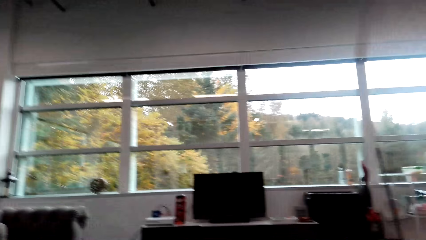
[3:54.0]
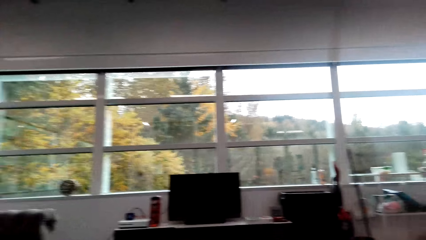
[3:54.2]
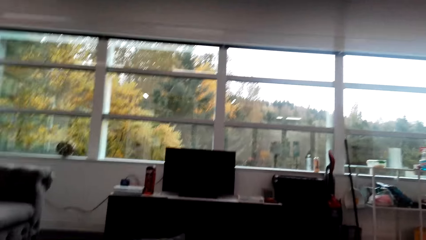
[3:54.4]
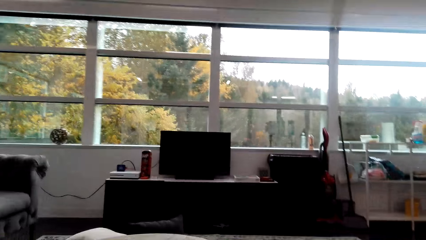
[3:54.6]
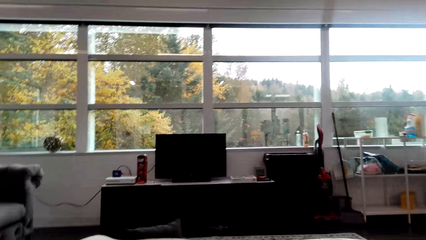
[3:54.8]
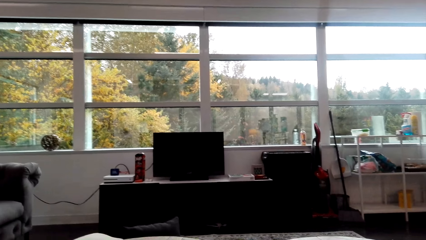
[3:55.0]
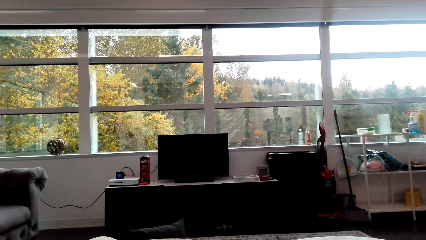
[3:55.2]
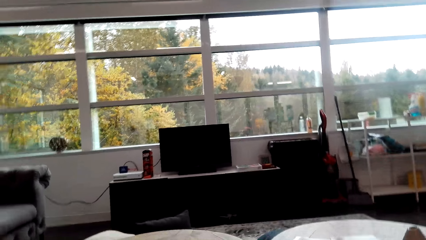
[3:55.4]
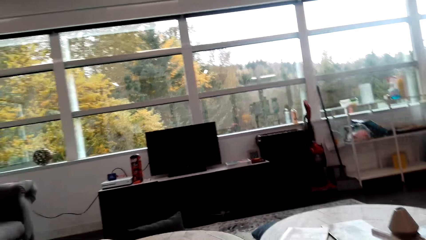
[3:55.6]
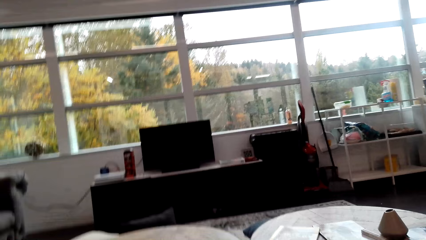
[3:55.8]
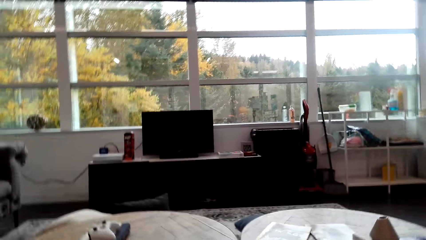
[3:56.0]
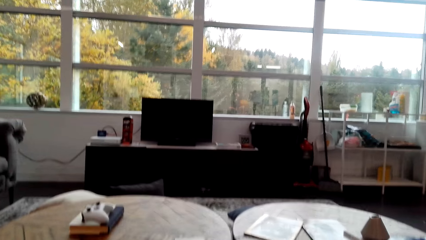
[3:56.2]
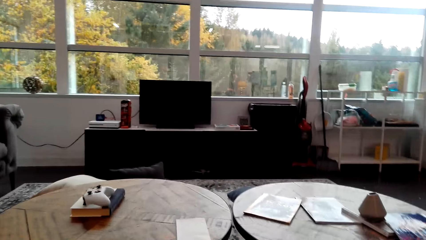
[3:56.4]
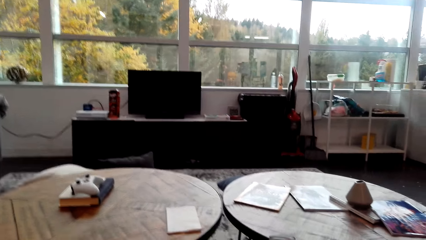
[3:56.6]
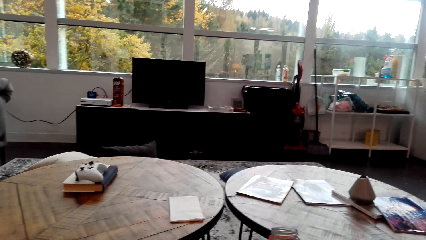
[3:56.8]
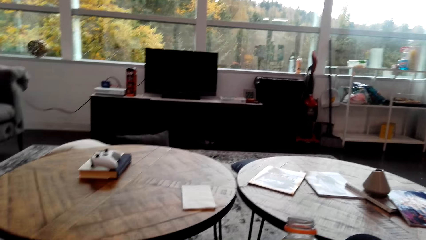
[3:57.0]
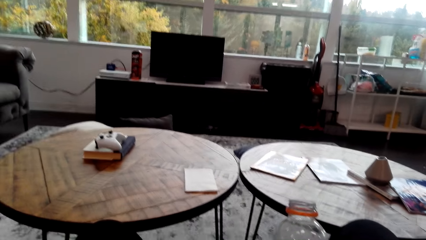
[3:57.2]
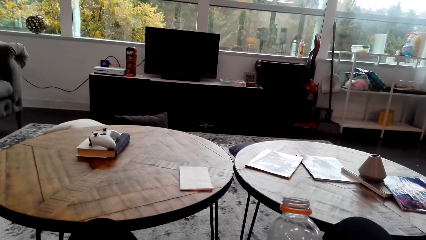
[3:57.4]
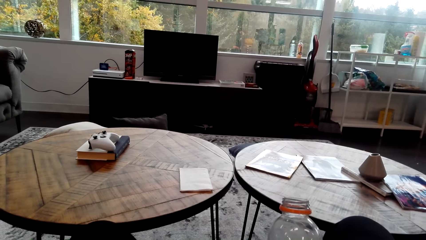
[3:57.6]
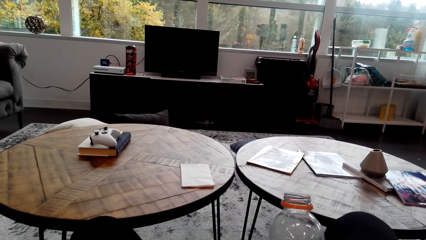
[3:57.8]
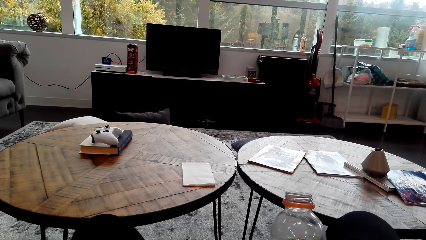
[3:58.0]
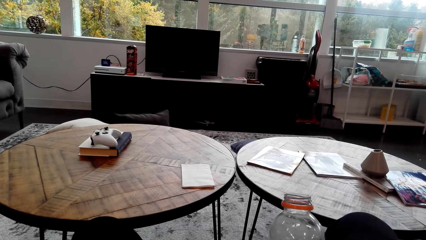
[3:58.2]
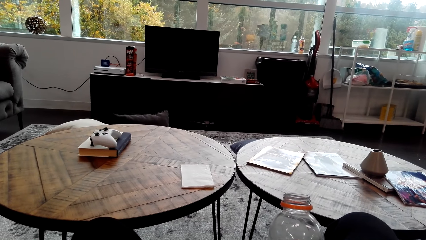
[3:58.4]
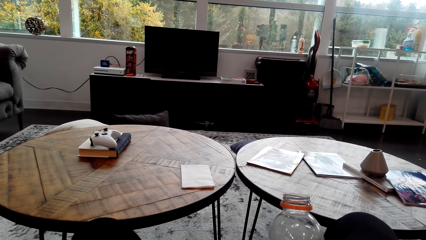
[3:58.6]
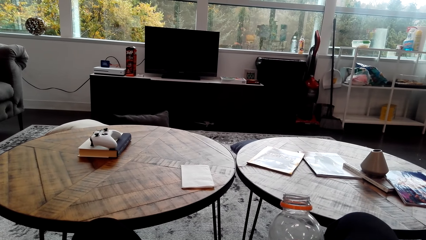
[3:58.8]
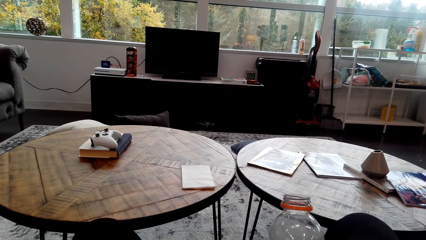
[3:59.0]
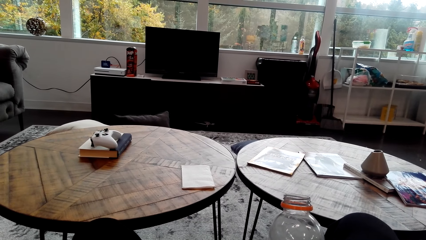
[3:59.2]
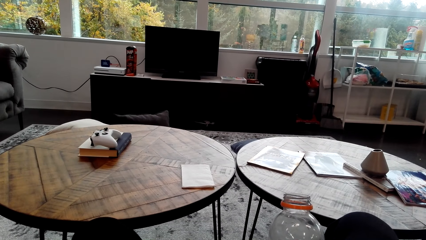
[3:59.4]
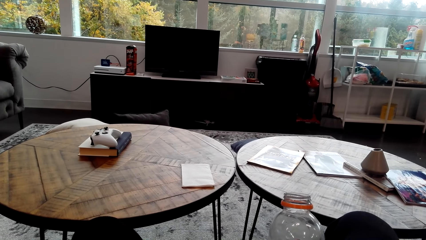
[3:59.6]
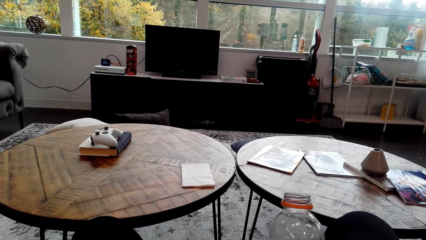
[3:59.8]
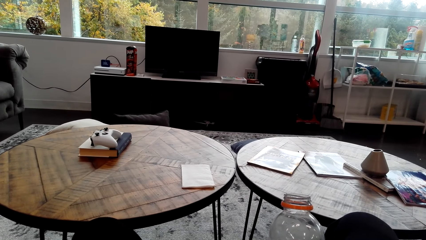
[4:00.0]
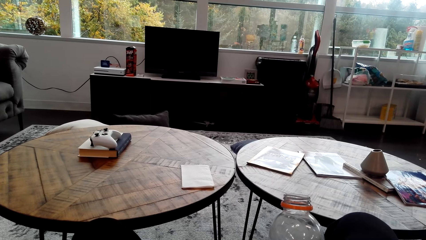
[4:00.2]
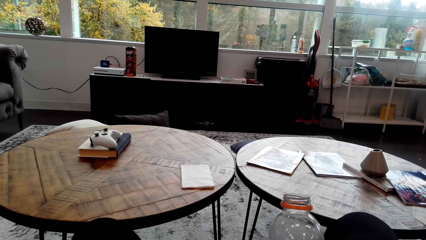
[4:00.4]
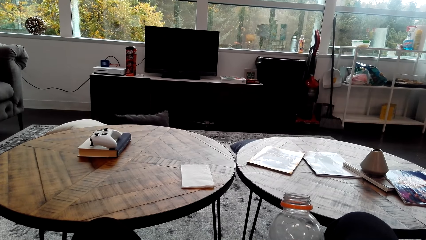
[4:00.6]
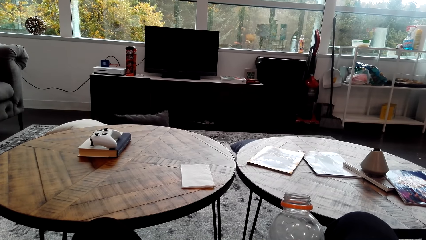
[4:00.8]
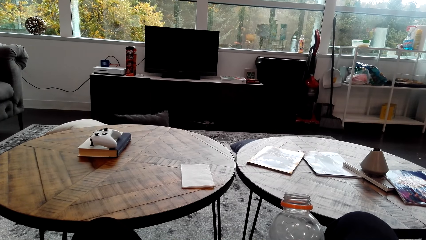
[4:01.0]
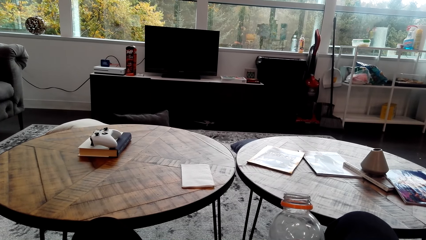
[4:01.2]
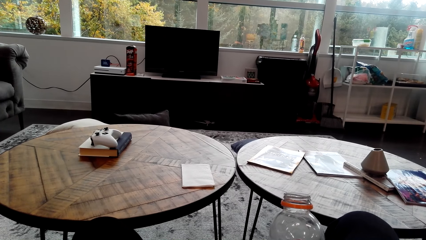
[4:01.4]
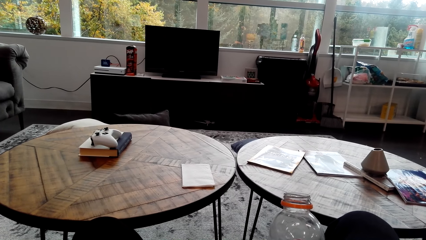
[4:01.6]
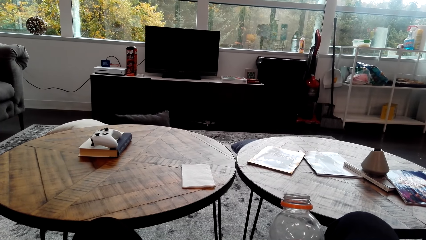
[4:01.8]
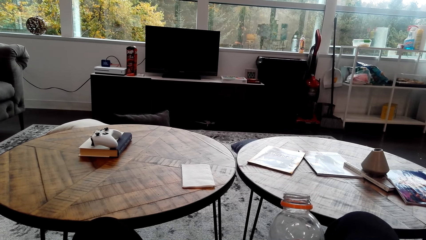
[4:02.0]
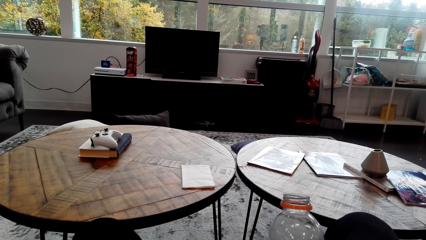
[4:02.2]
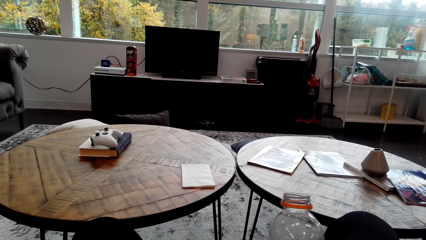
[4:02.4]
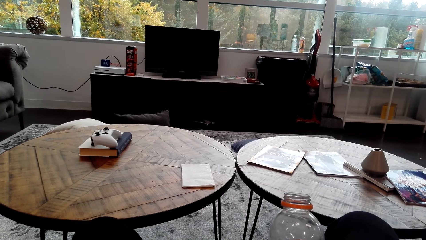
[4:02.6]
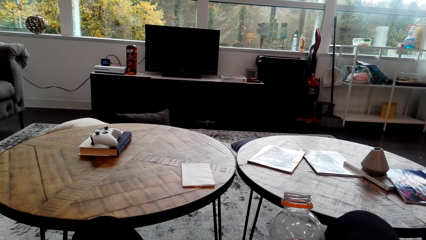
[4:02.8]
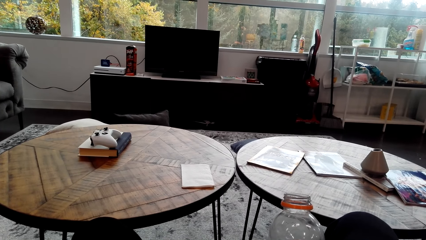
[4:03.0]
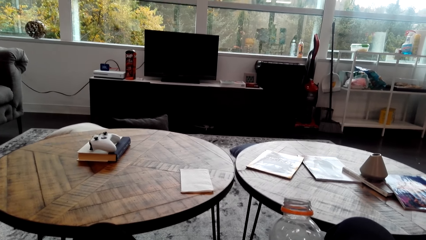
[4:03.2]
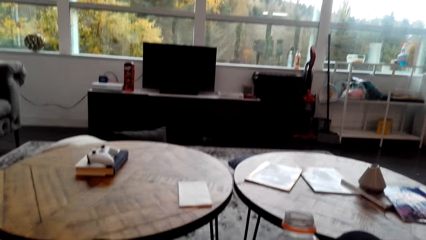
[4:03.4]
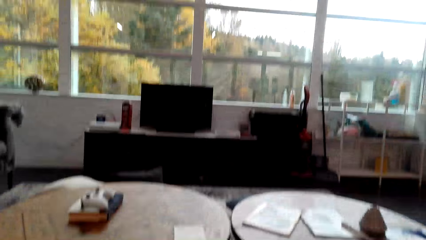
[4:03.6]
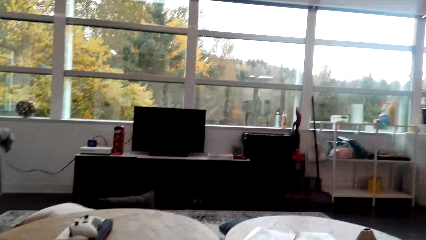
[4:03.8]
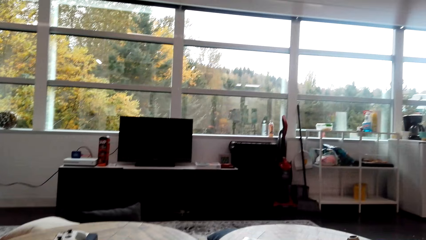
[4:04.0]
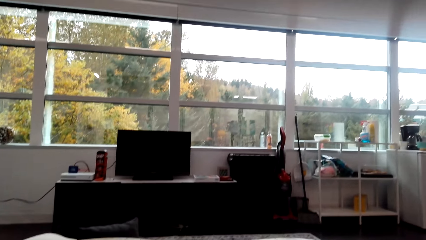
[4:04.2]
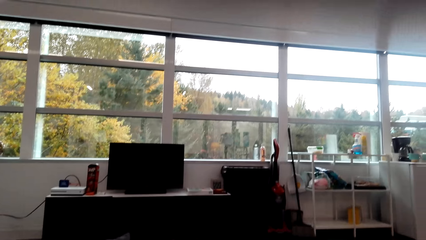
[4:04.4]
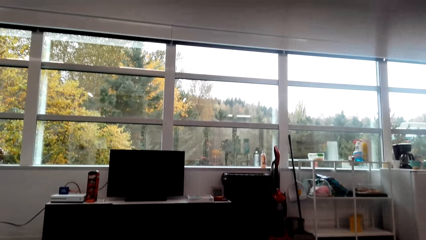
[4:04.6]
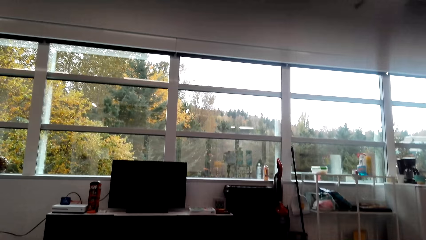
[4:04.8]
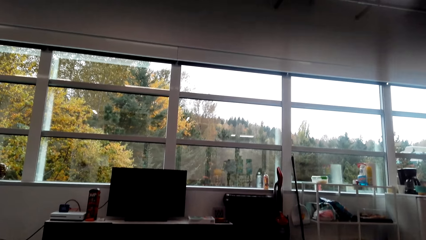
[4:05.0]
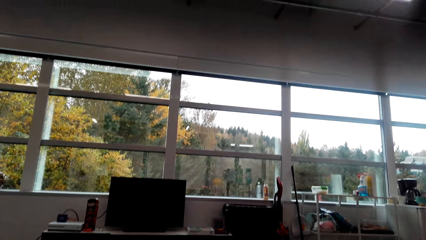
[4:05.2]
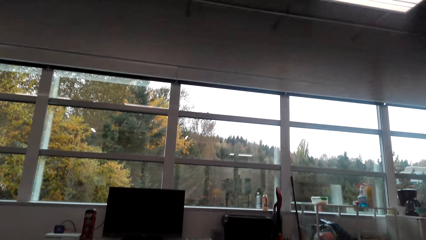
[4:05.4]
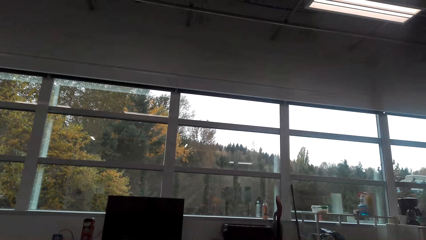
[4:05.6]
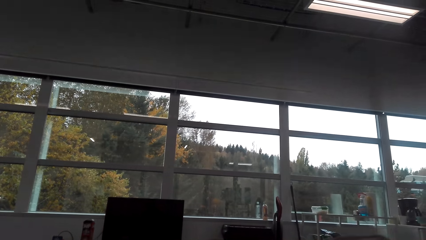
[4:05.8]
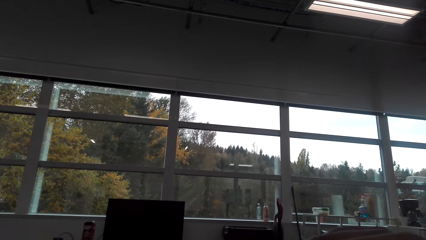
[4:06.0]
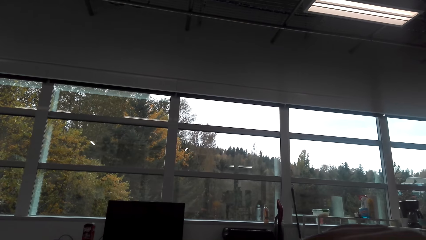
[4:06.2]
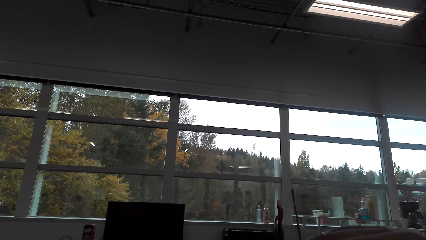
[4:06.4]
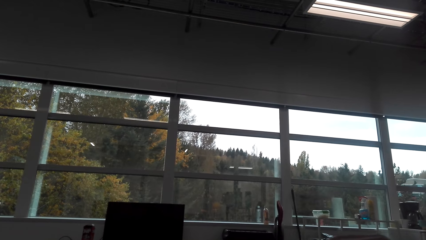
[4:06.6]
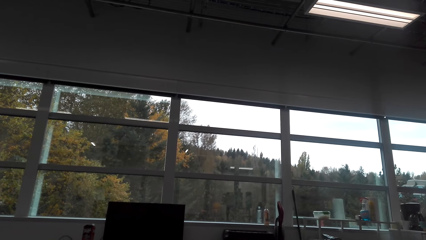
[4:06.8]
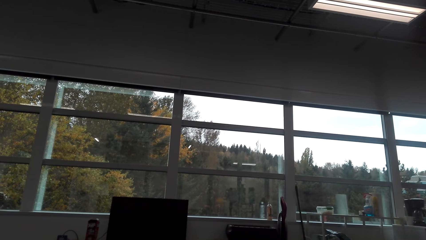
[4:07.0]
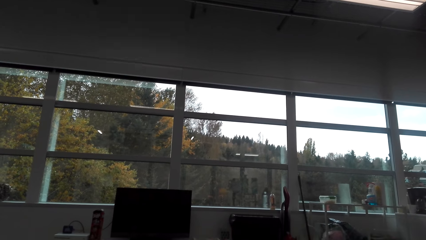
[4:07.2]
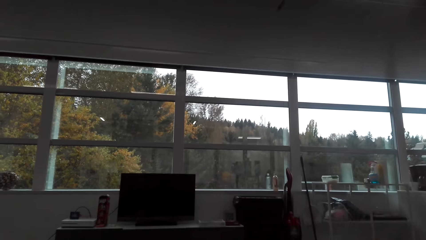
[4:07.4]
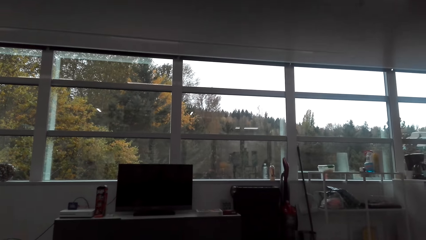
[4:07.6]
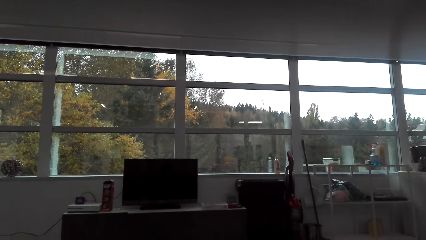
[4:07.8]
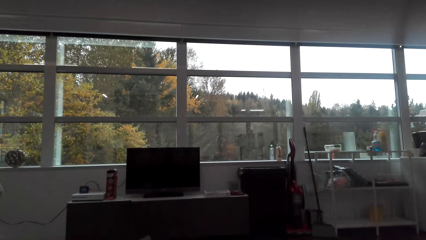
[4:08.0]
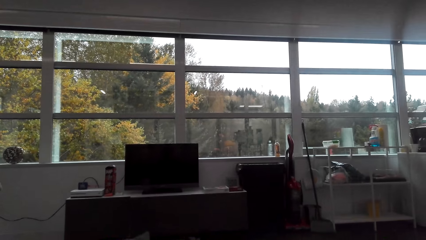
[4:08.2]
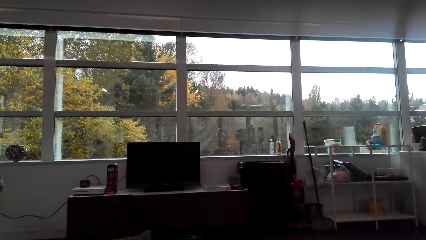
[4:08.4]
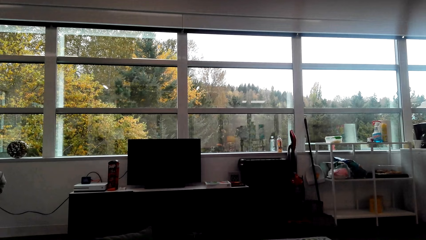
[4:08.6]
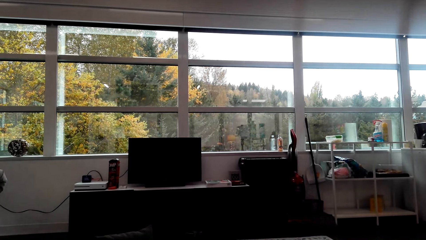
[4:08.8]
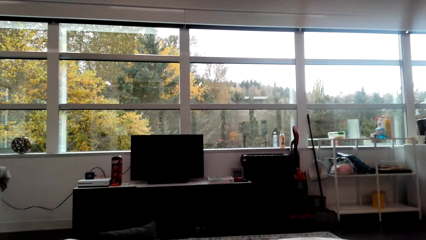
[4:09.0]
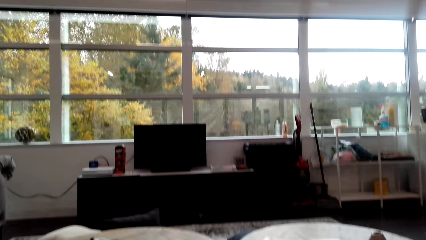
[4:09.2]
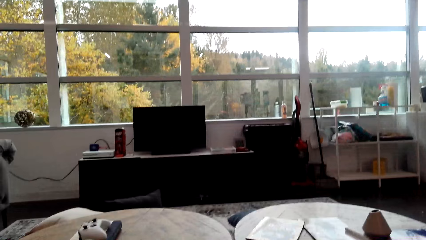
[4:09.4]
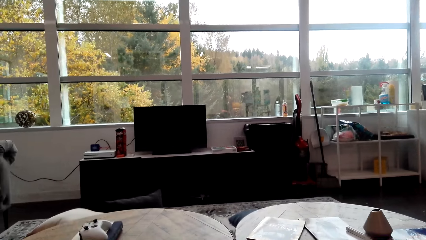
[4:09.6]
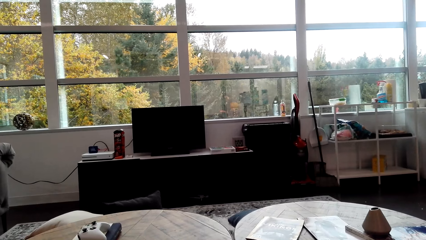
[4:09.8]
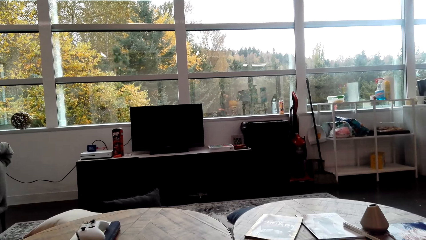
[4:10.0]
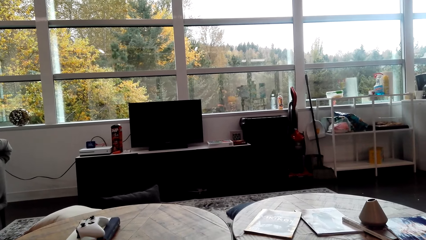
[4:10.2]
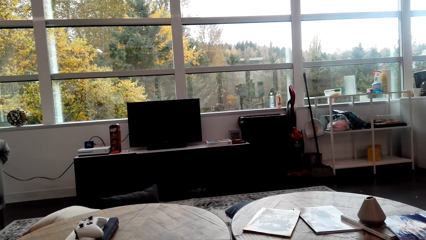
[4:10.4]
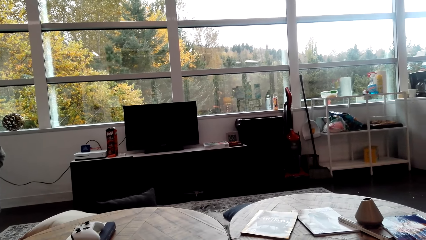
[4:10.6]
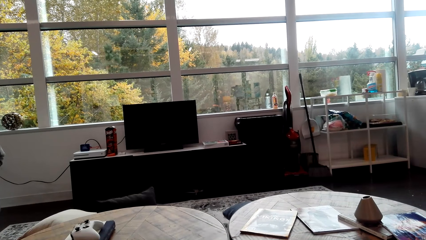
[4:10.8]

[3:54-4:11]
The camera wearer holds the bottle.
